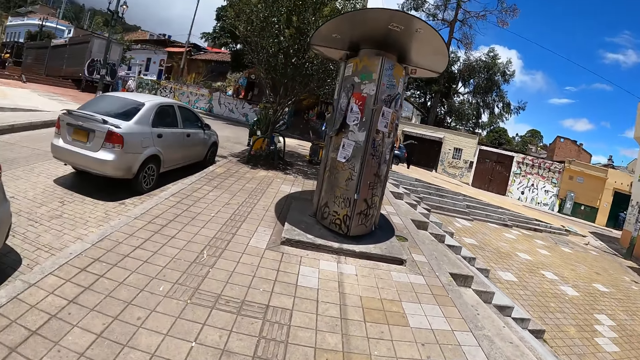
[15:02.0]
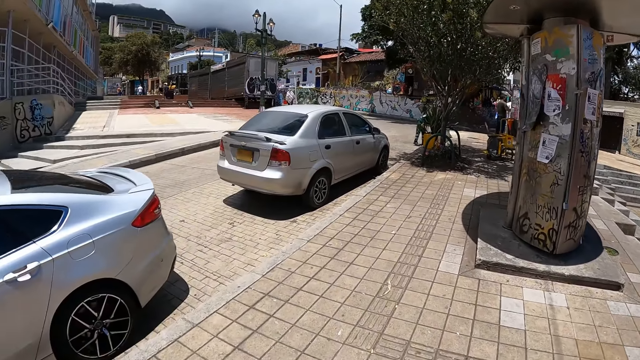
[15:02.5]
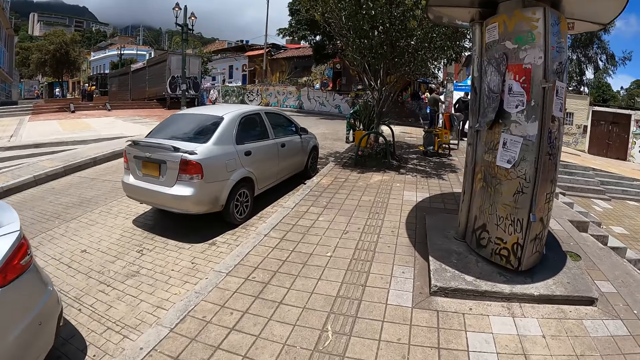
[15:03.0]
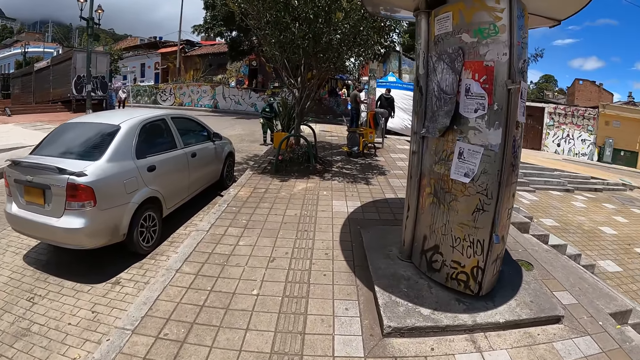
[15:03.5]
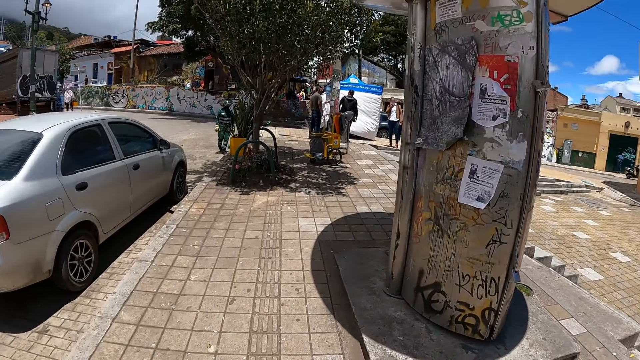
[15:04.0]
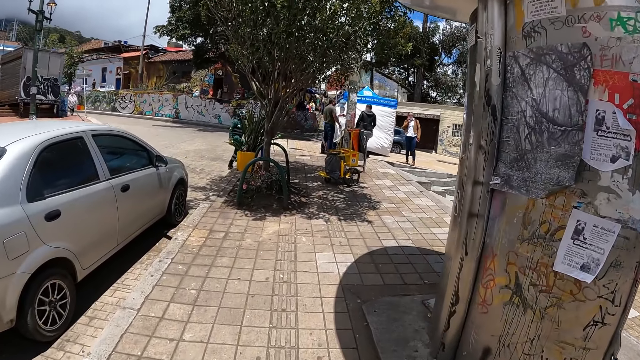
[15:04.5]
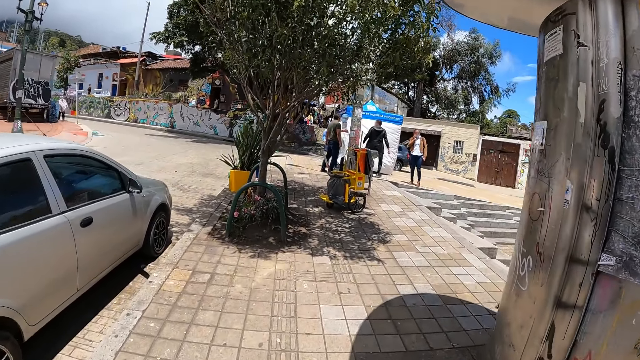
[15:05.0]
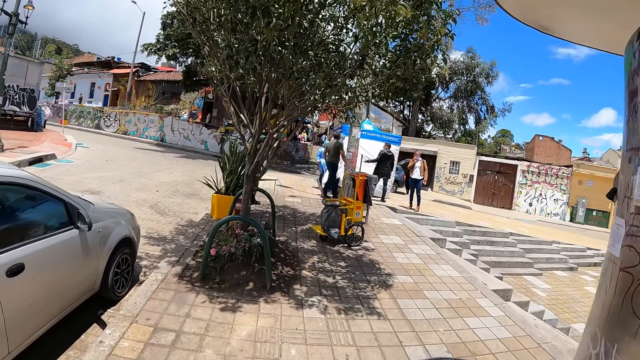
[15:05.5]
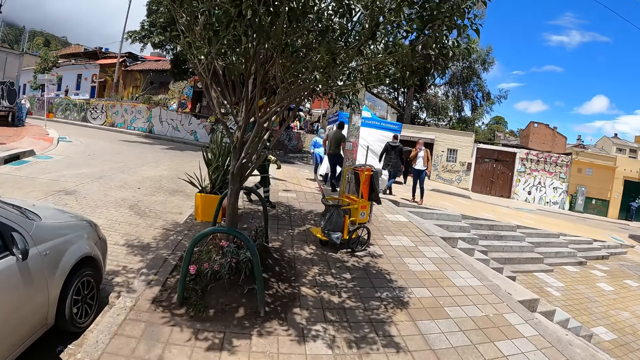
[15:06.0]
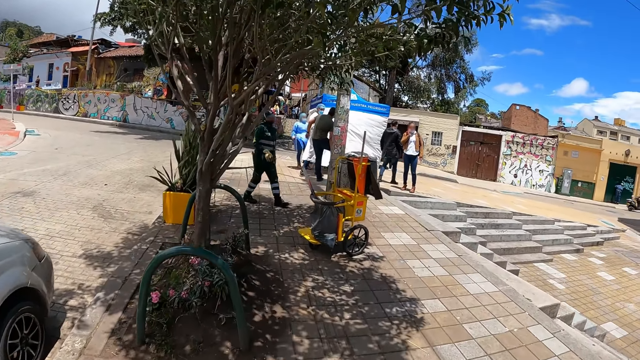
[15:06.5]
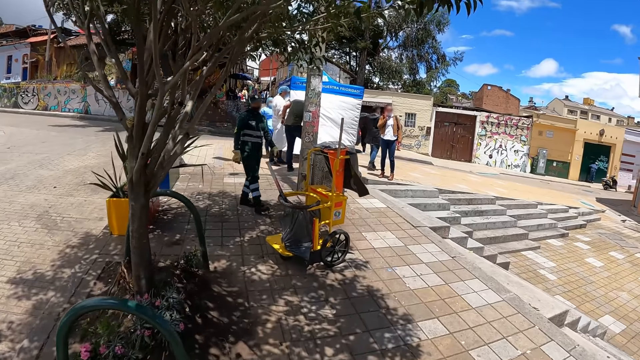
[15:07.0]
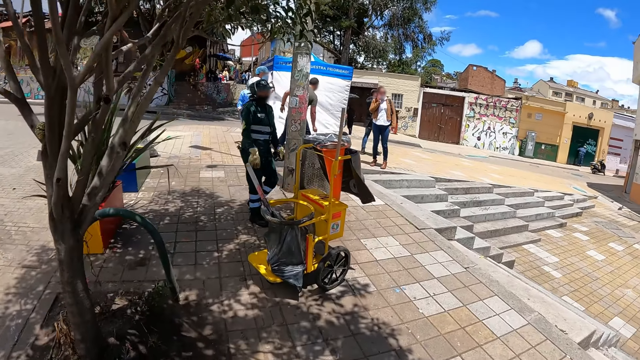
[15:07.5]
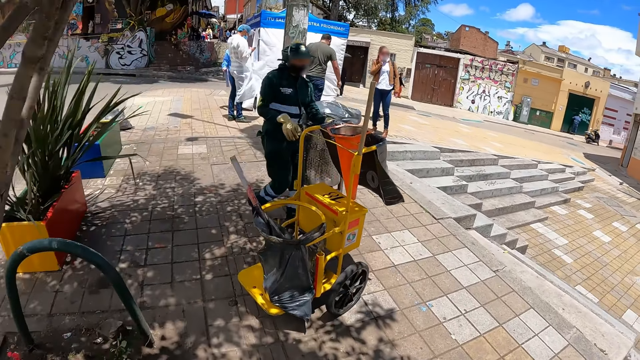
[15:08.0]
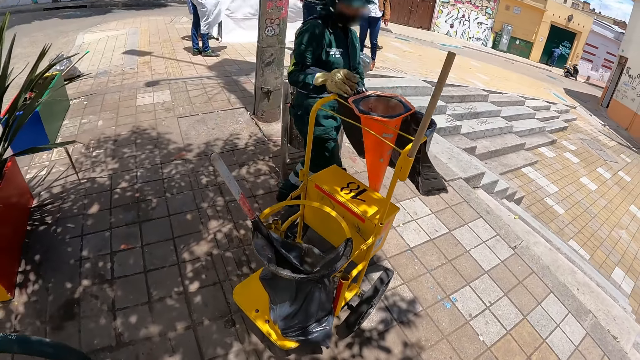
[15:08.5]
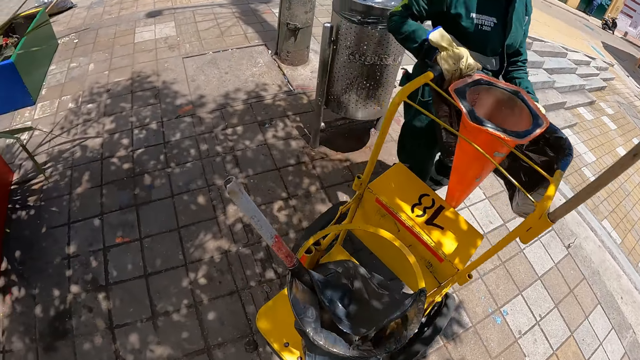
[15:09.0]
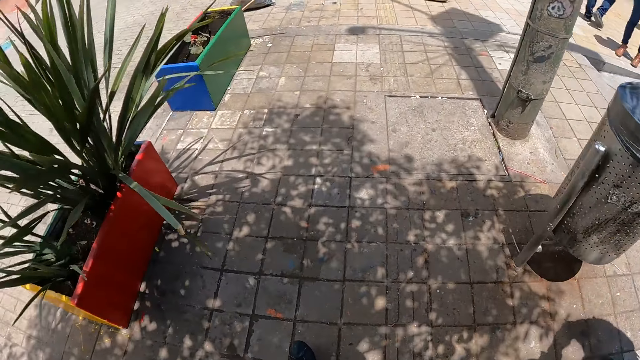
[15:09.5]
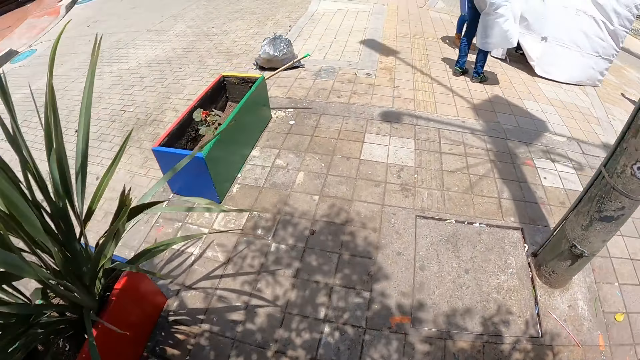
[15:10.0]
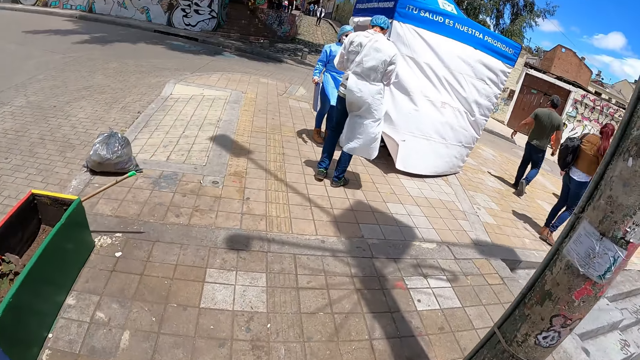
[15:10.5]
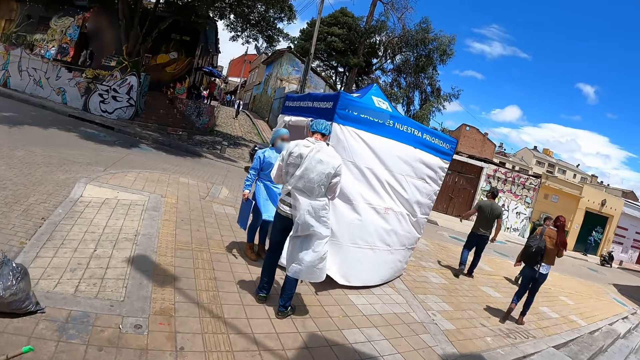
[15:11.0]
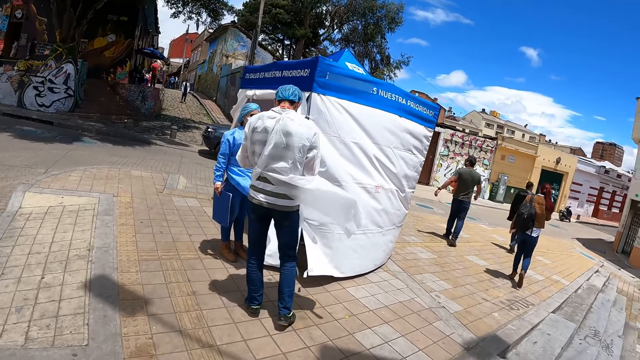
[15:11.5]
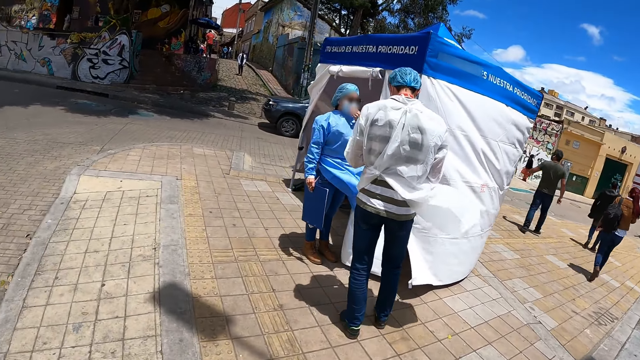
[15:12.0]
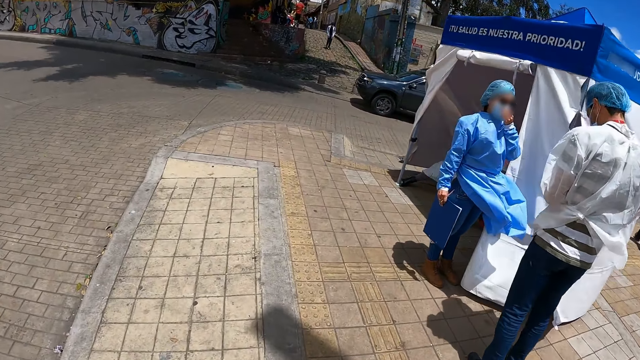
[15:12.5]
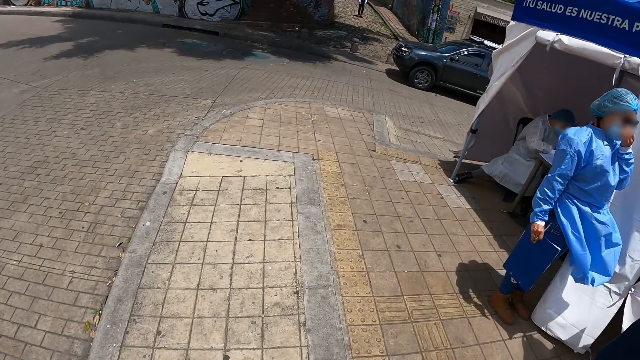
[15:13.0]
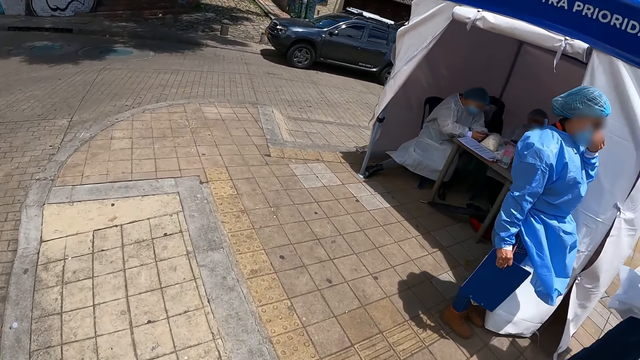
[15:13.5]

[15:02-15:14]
The camera wearer looks left. They walk around. They look forward. They look at a litter collector. They look forward. They look right. They look forward.

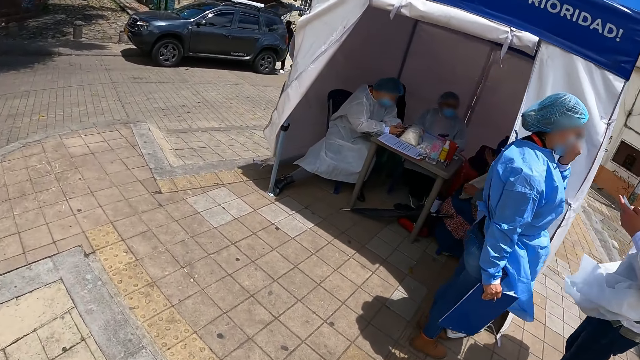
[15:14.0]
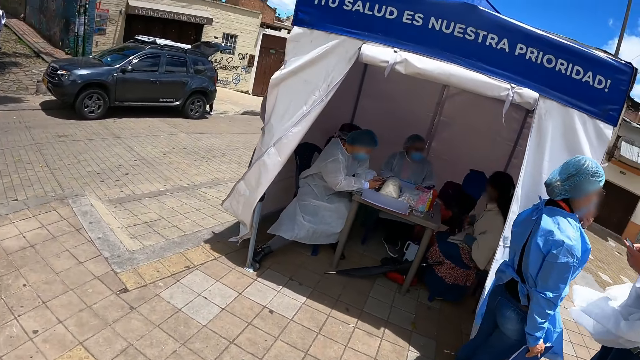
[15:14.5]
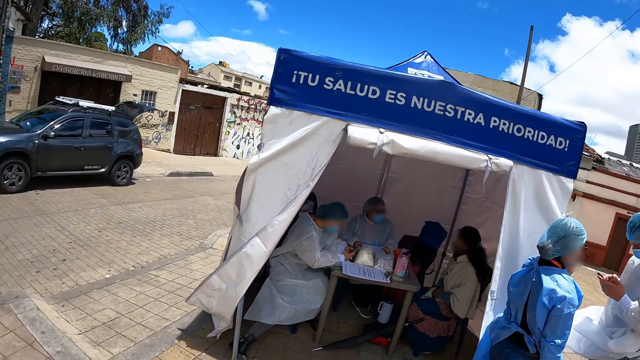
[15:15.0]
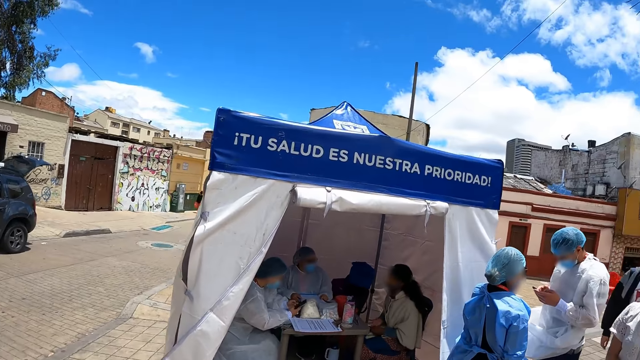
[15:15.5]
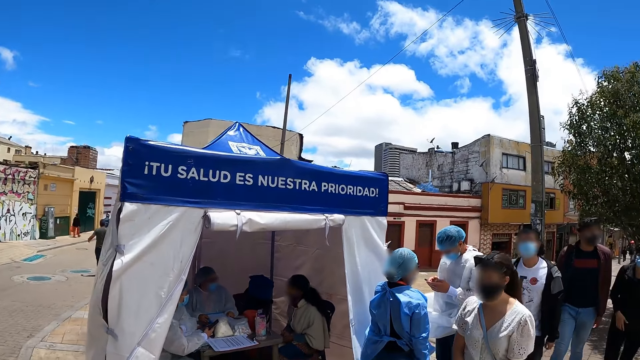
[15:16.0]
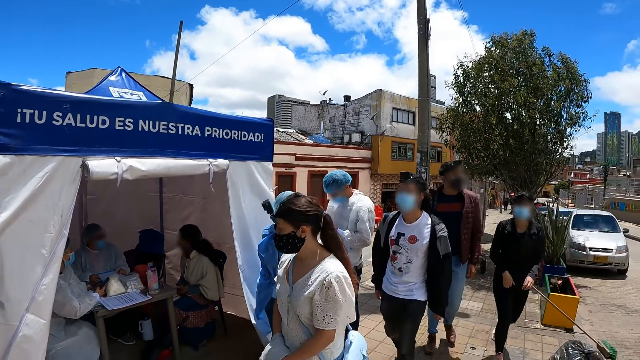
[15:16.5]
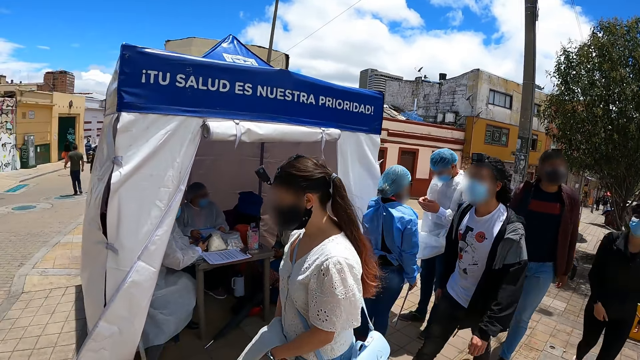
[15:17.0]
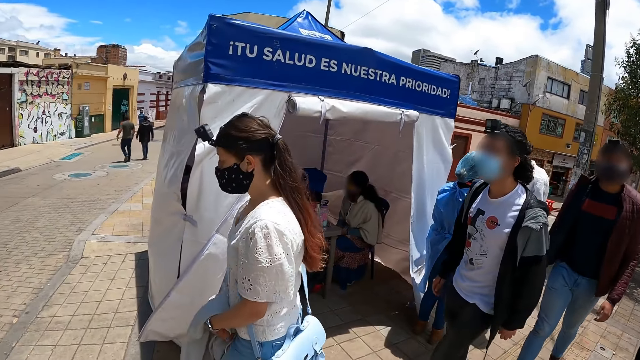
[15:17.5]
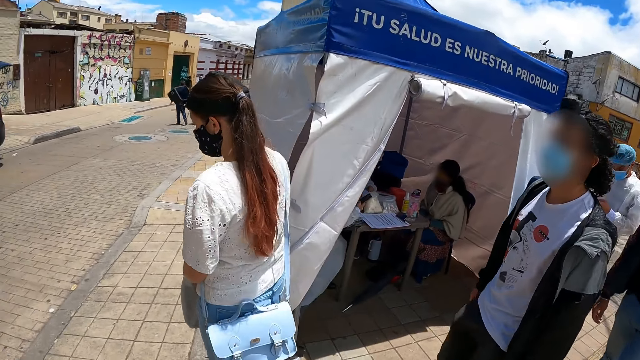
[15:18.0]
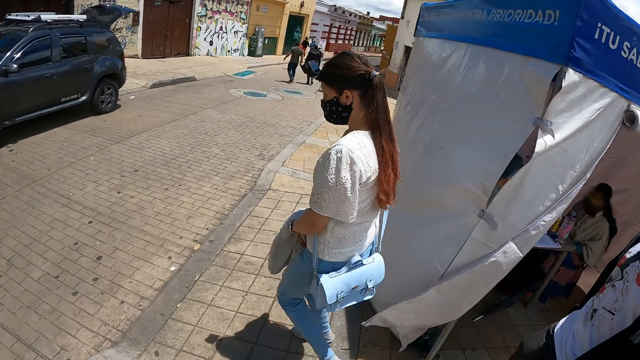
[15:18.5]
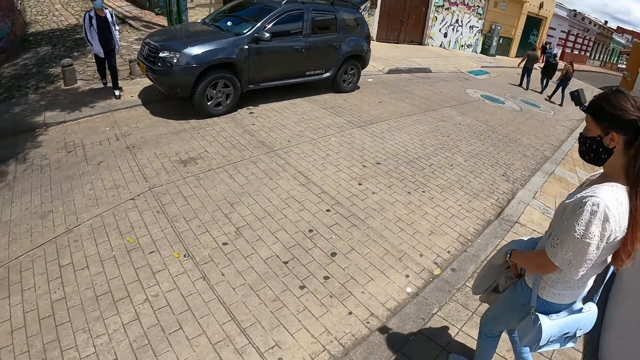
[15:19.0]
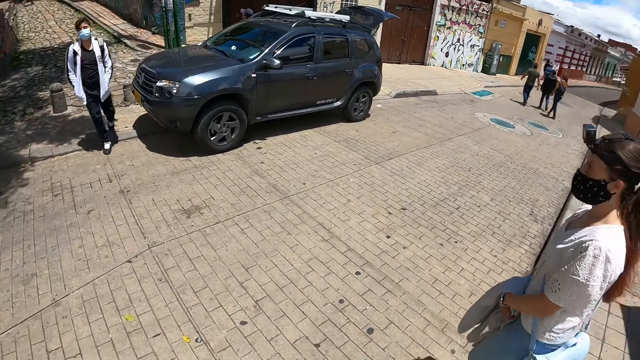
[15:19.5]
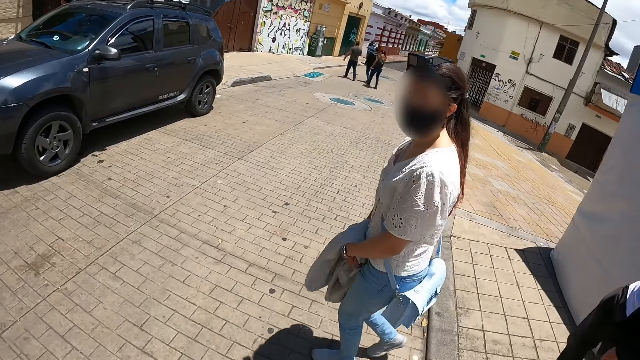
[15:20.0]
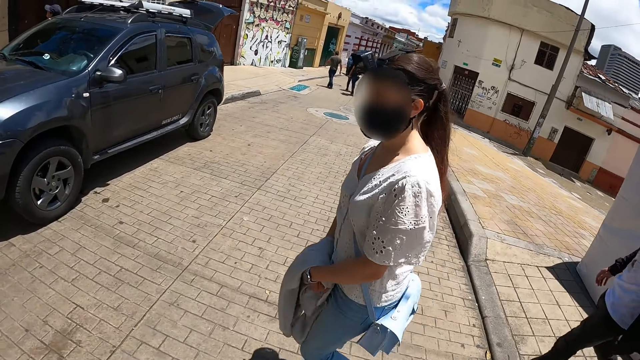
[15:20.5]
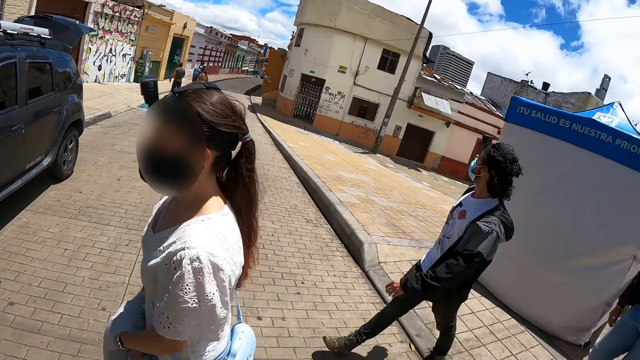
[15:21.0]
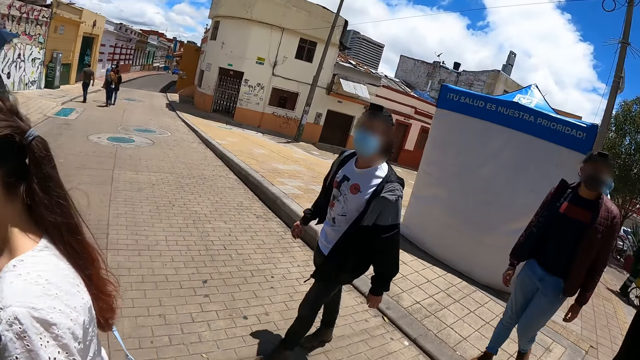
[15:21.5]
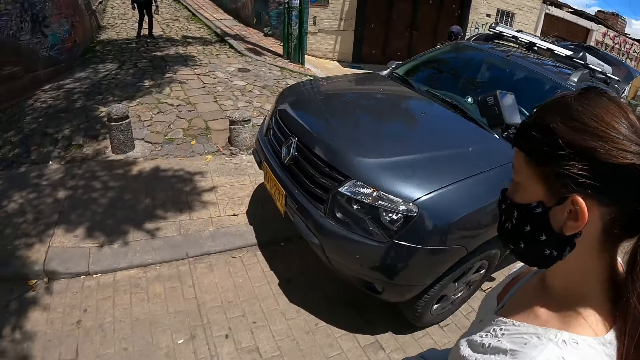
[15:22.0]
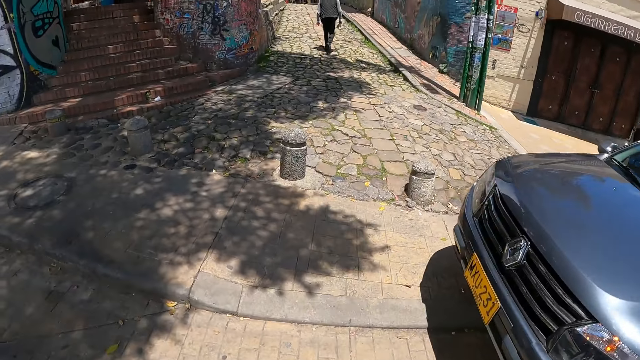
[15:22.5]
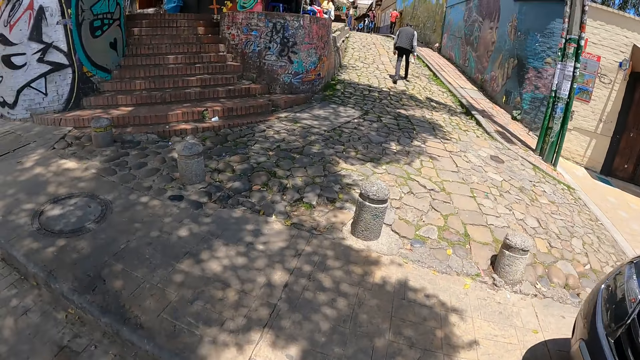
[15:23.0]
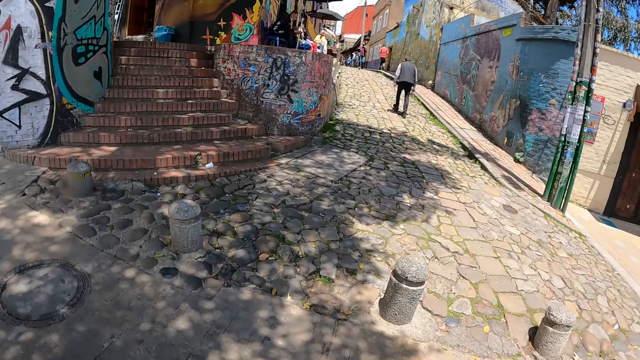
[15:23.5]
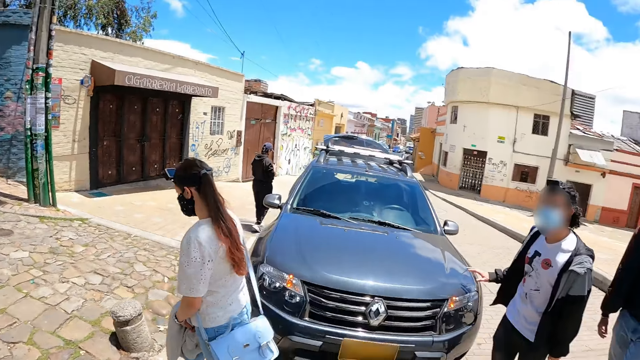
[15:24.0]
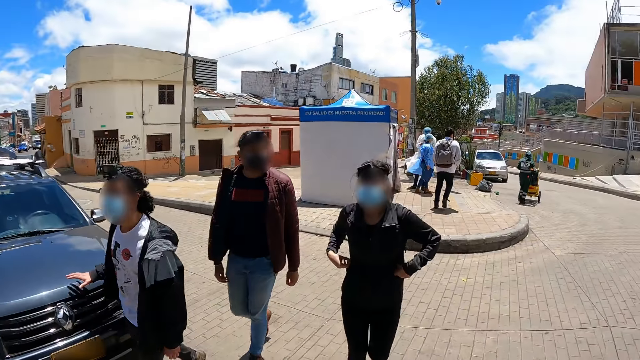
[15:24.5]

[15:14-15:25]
The camera wearer looks right. They turn right, look back and look forward. A woman and a man walk around. The camera wearer turns left. They look forward. They look right. They converse with another woman. They look back. They look forward. They turn back.
